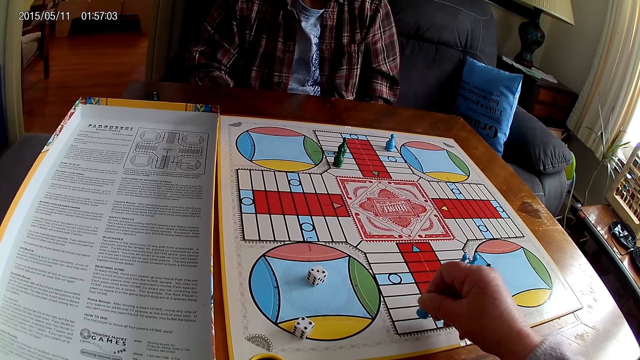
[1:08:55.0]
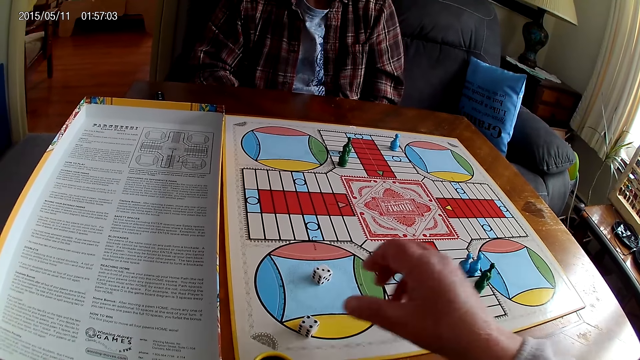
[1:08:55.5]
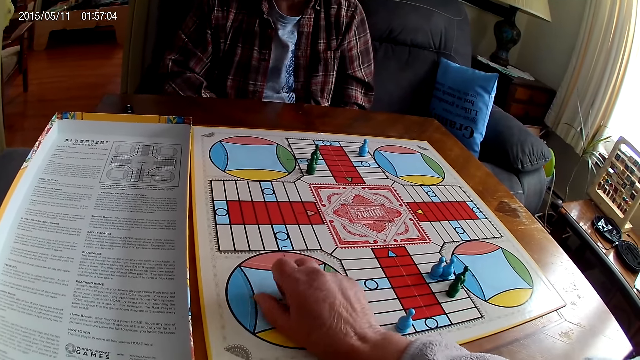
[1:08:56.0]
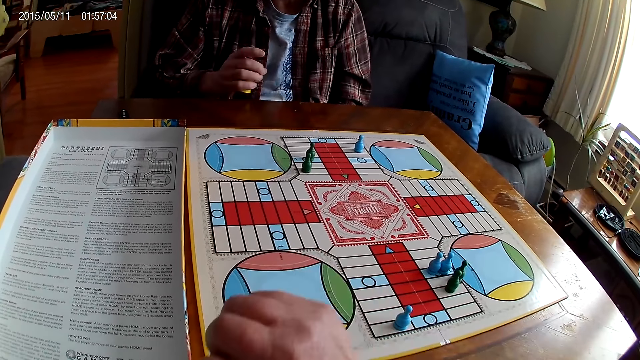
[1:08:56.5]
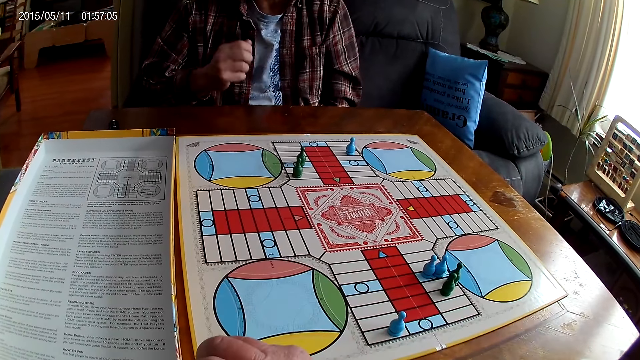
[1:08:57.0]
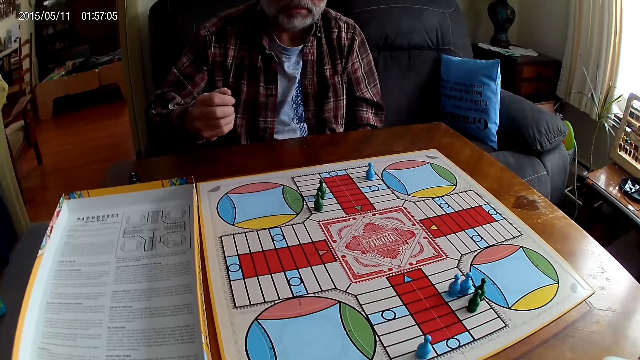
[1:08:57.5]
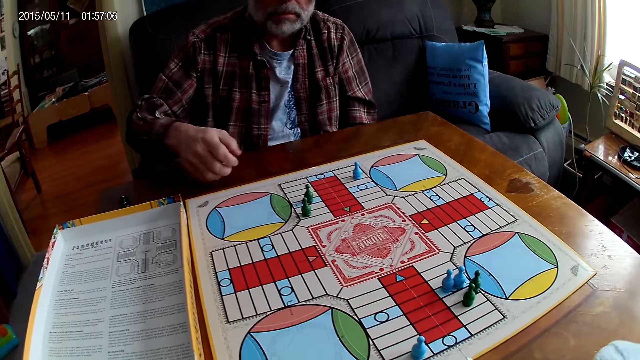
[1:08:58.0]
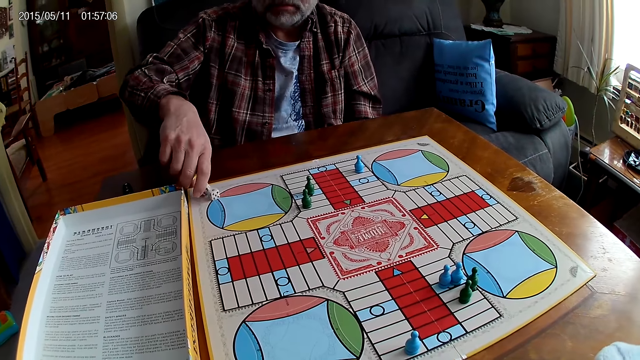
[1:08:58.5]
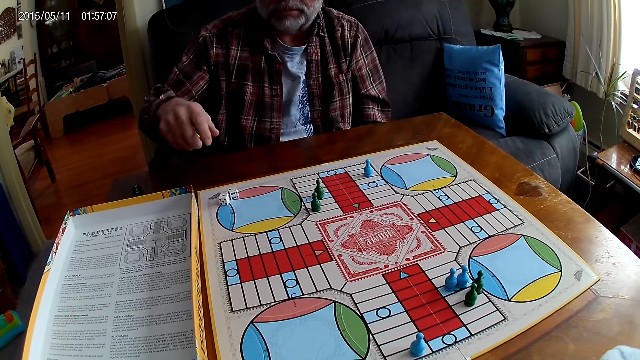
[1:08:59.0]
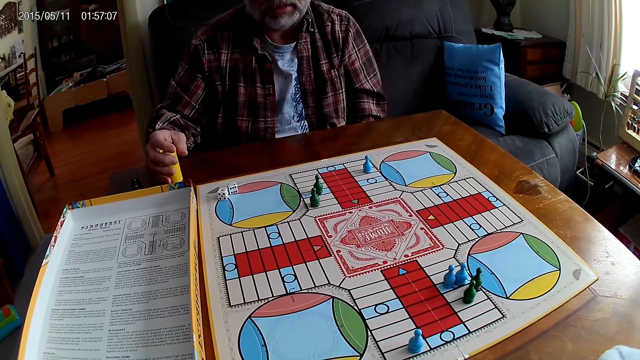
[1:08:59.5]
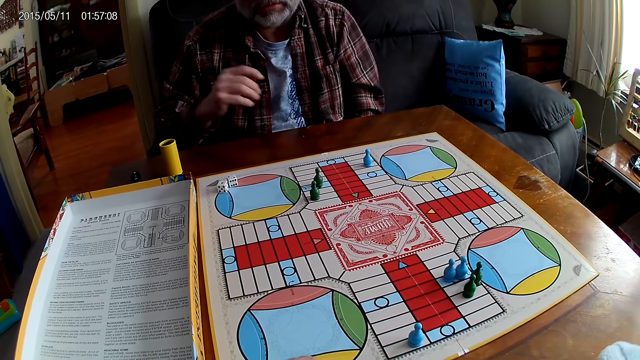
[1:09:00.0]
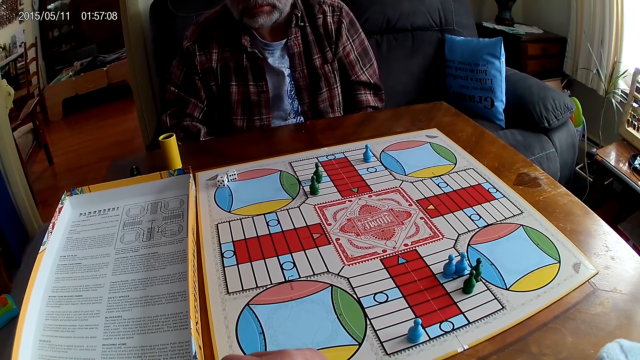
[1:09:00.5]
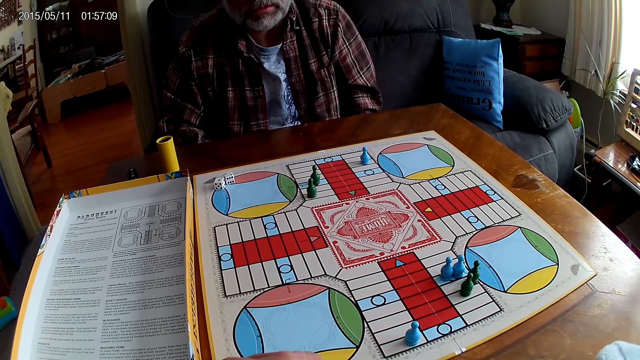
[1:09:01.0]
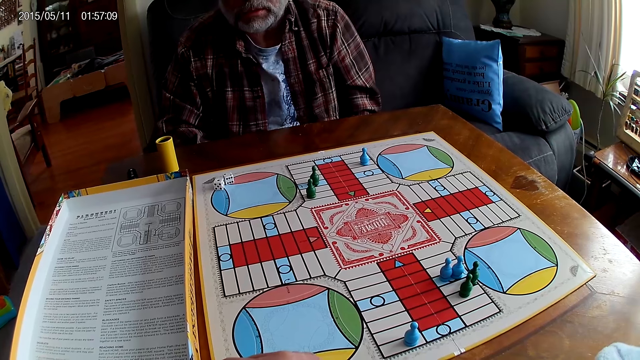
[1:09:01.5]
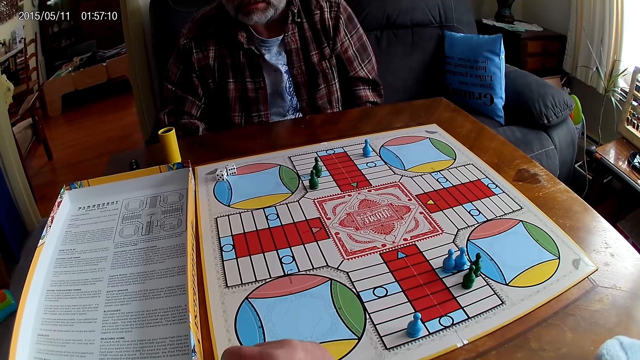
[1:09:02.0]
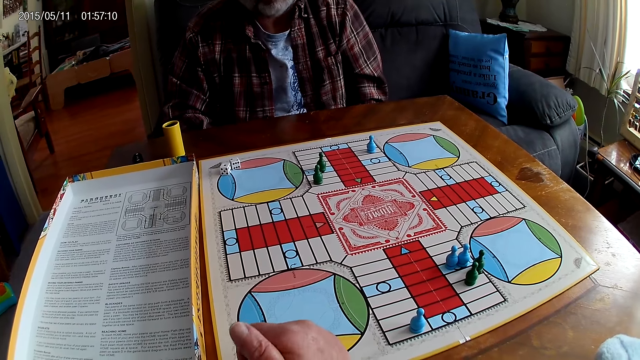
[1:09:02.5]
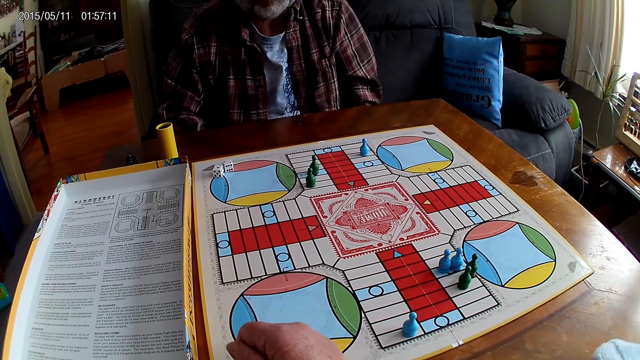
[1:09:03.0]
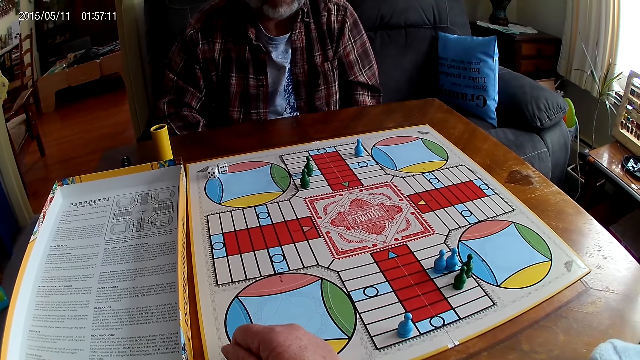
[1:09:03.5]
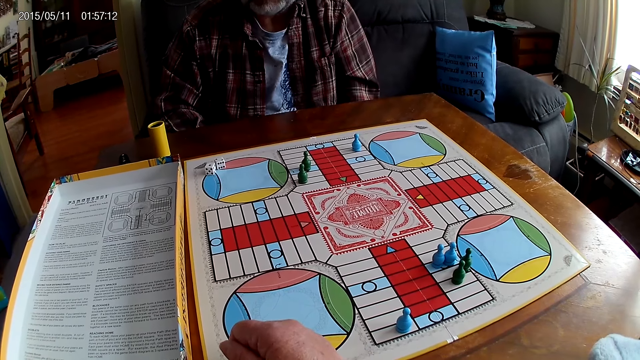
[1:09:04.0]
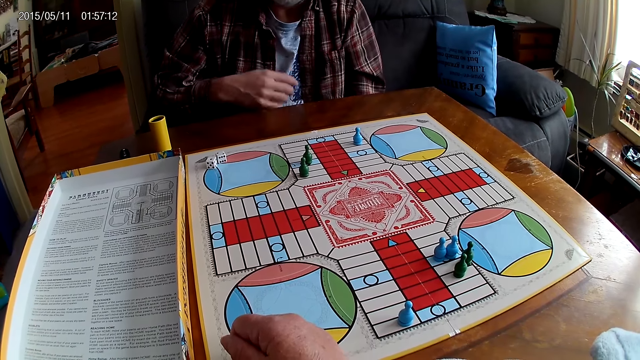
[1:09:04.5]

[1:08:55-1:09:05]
The camera wearer takes the dice from a Ludo board with the right hand. They put the dice on the dice shaker or container. A man shakes the container in the right hand. The camera wearer stares at the board. The man drops the dice from the container on the Ludo board, and drops the container on the table. He stares at the board.

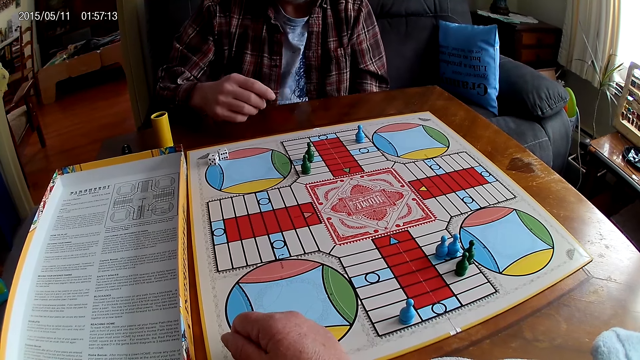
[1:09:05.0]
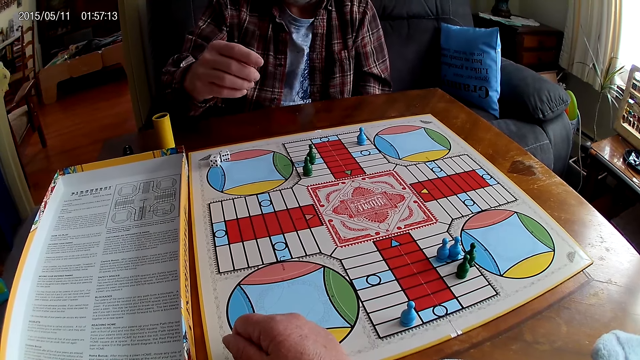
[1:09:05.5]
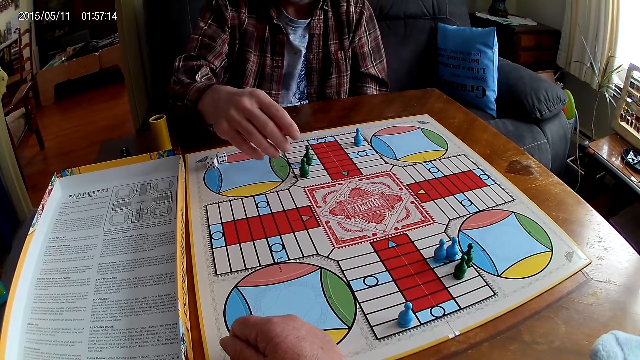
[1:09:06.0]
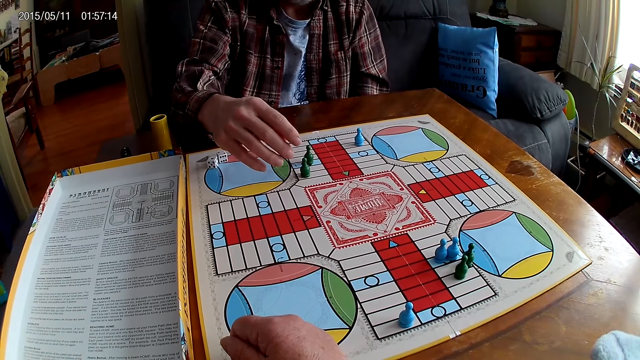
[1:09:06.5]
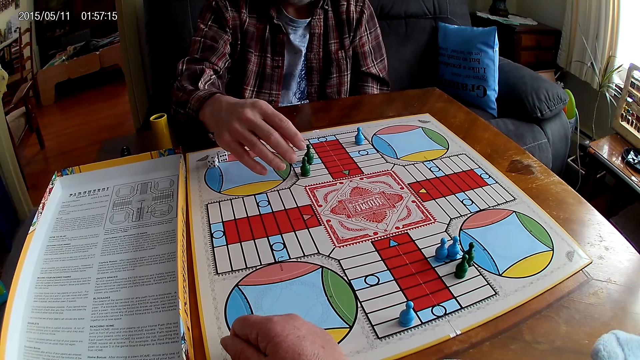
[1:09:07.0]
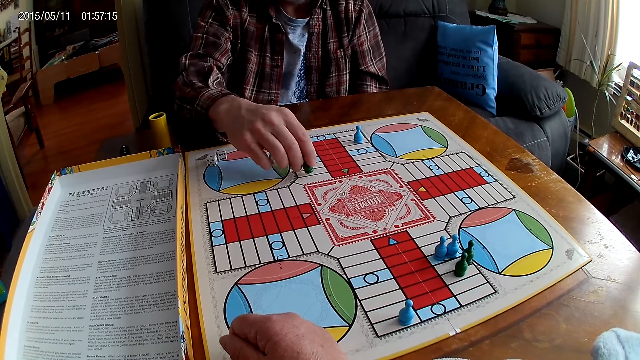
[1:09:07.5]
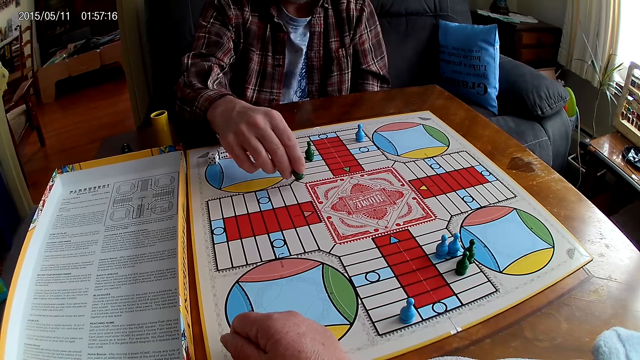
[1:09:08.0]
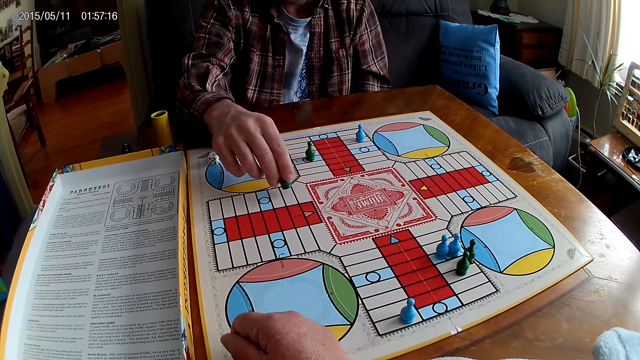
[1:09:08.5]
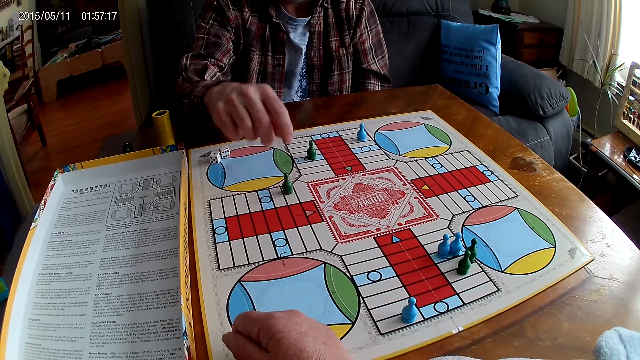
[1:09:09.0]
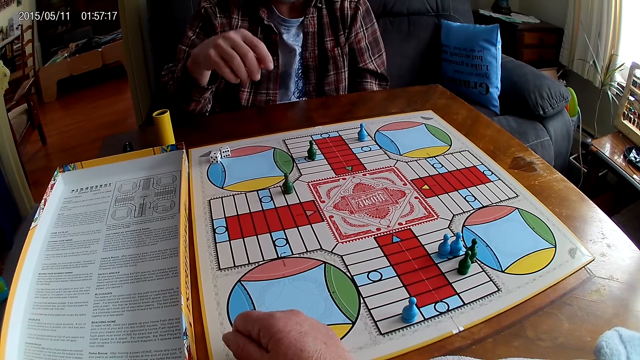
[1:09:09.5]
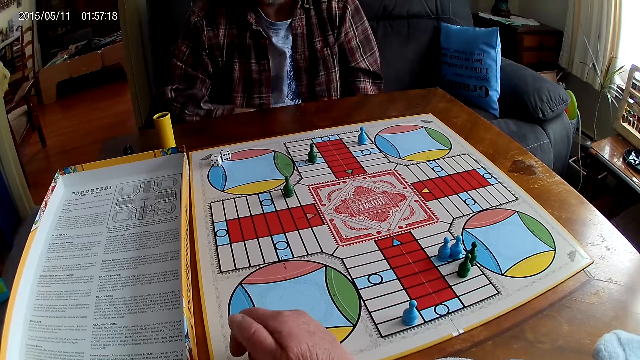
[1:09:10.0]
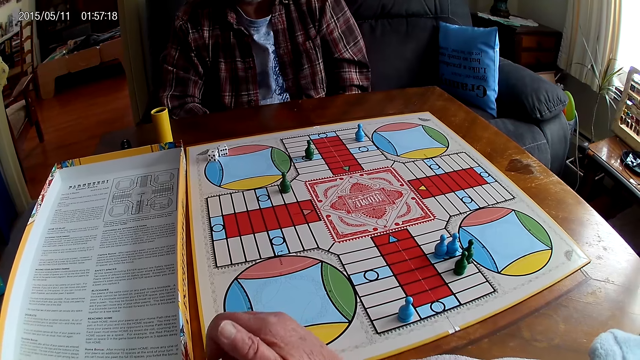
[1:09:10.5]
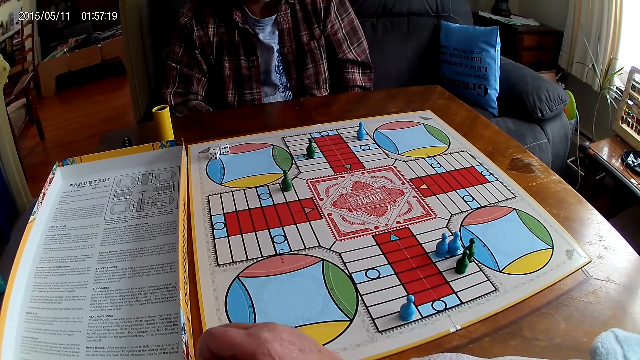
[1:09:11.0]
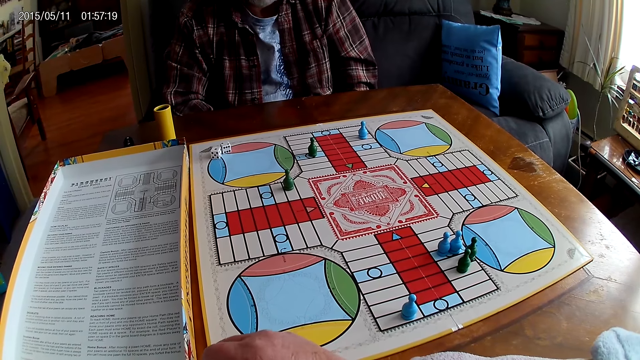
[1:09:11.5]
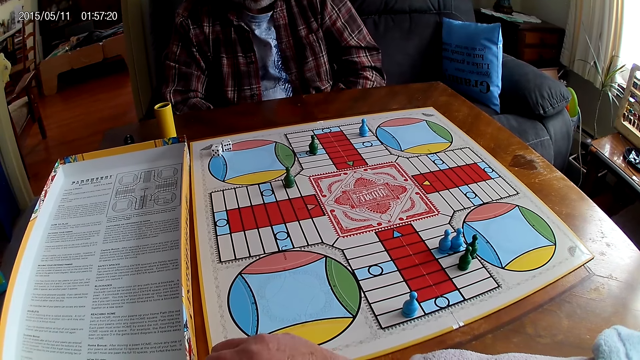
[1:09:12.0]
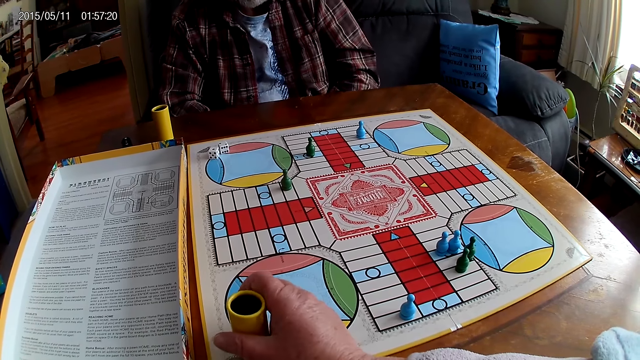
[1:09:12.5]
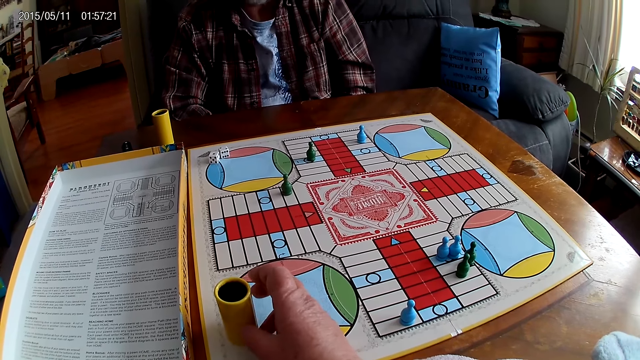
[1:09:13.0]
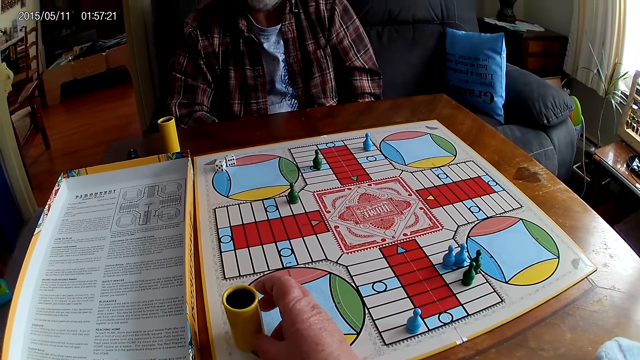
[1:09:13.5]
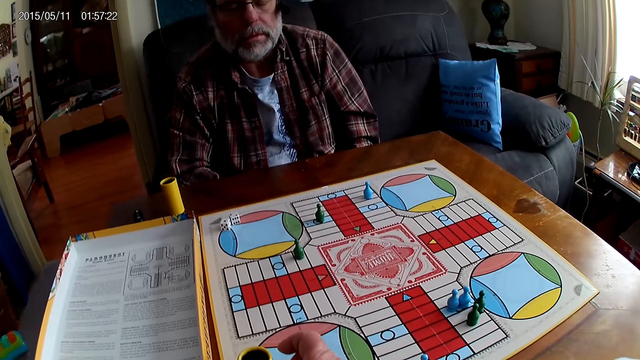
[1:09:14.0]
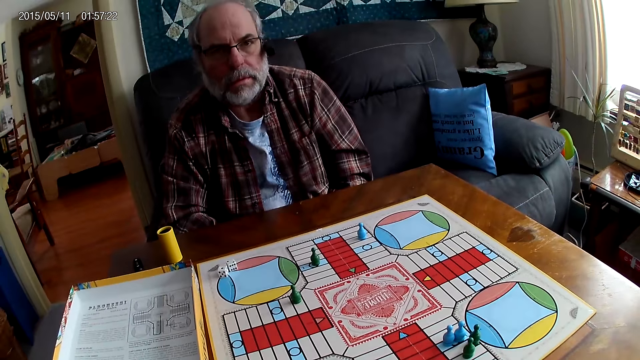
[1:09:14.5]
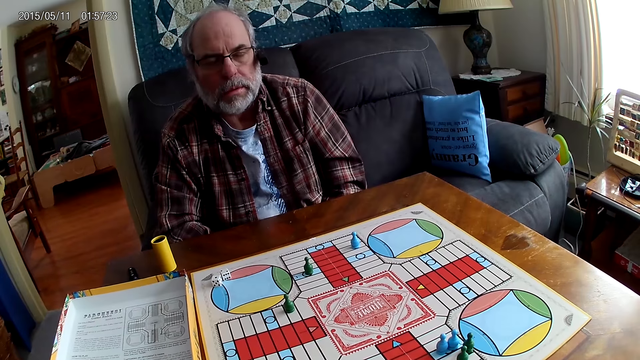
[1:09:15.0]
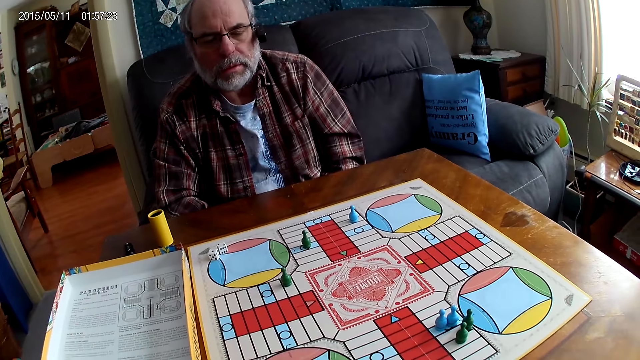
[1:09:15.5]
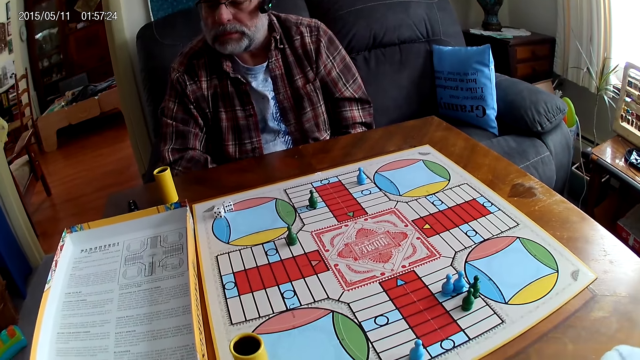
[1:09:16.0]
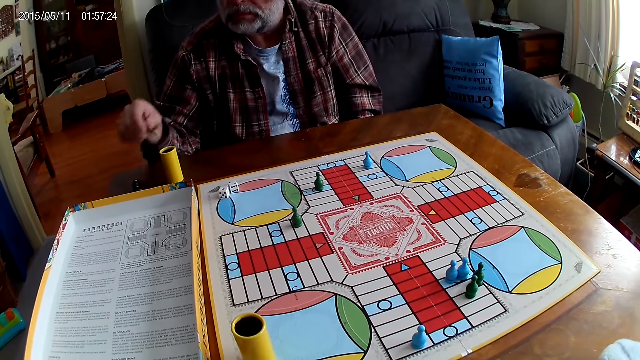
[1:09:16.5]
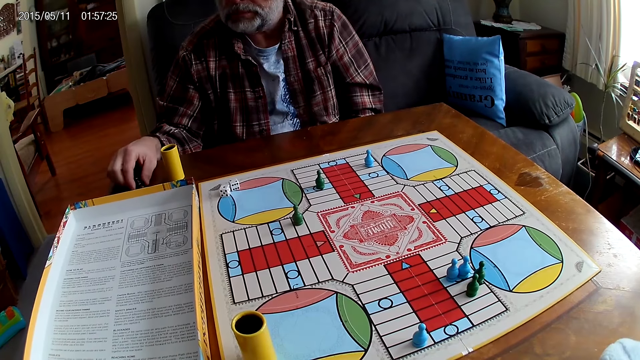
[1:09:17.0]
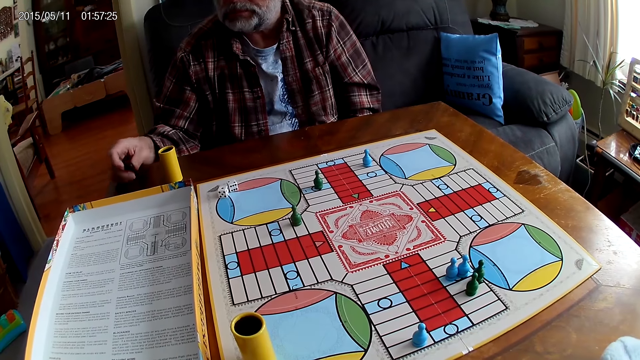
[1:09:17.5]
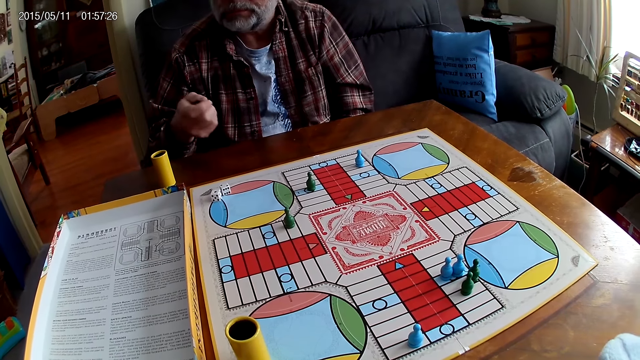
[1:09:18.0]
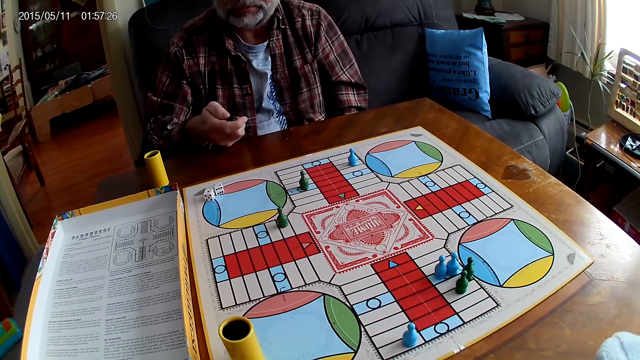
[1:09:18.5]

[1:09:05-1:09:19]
The man counts steps on the Ludo board with the chess with the right hand. He picks up a Ludo pawn, moves the Ludo pawn, and places the Ludo pawn on the board. He stares at the board. The camera wearer moves the container on the Ludo board with the right hand. They place the dice shaker on the board. They stare at the board. The man picks up a remote from the table.
